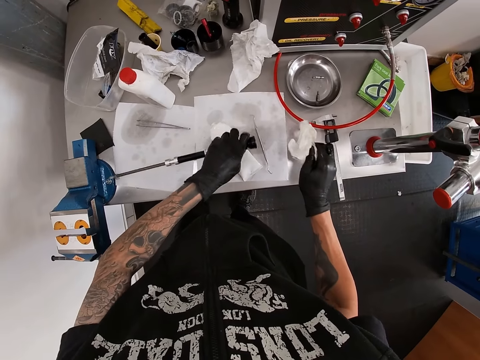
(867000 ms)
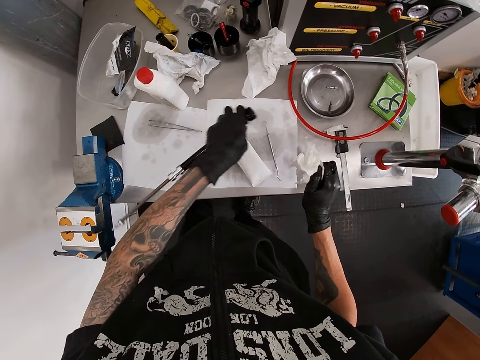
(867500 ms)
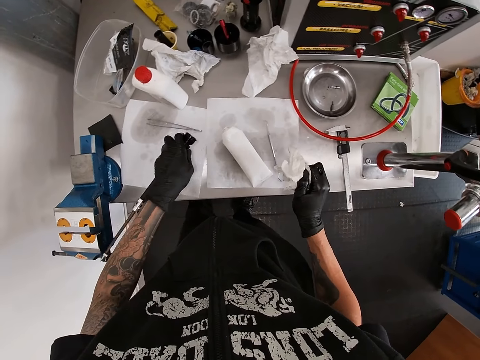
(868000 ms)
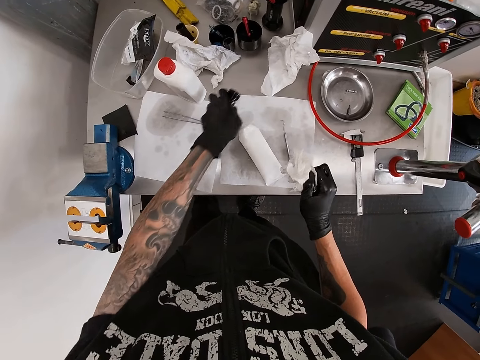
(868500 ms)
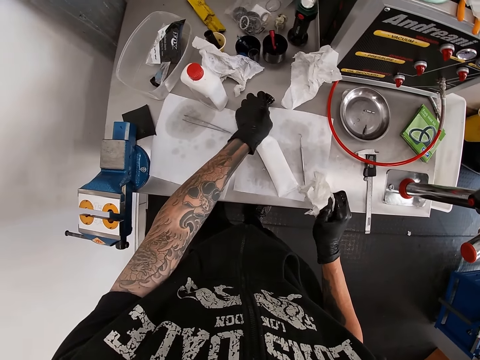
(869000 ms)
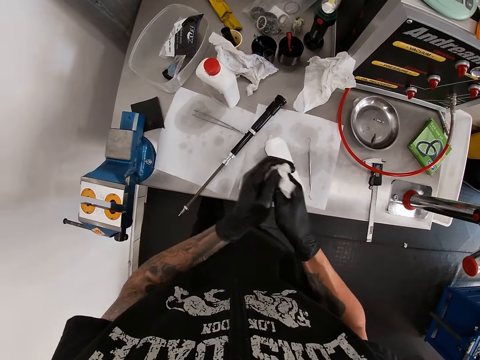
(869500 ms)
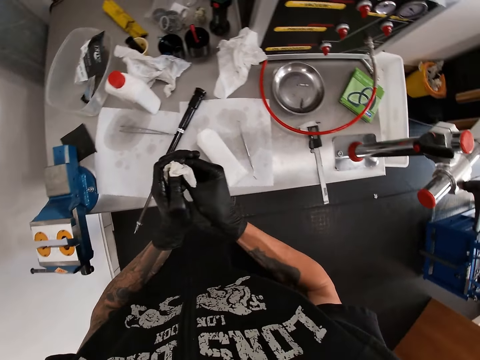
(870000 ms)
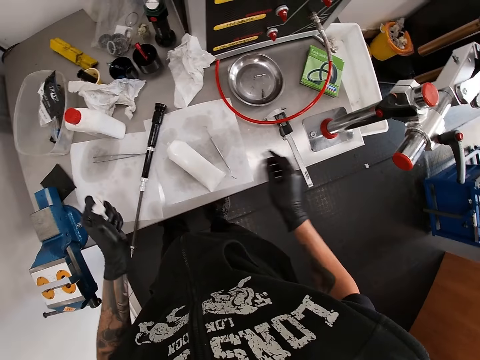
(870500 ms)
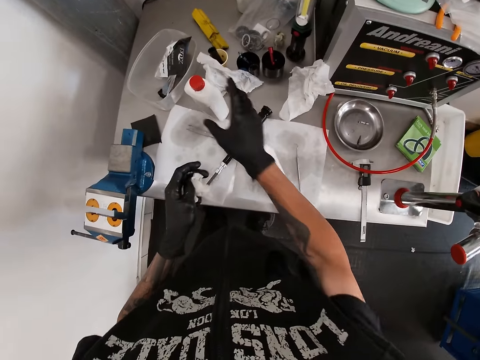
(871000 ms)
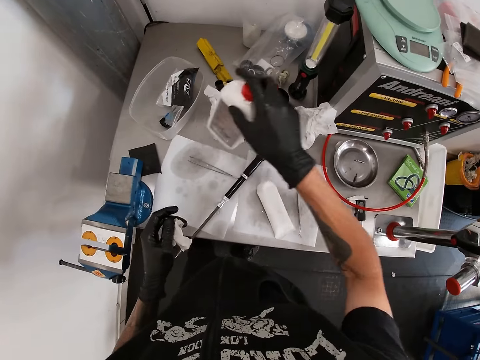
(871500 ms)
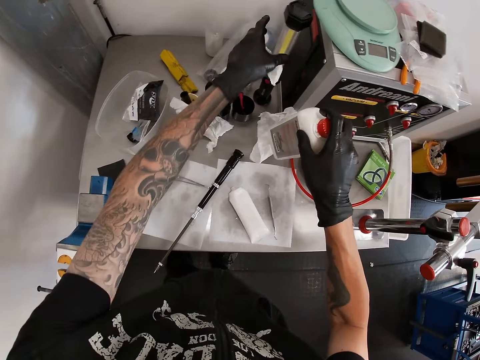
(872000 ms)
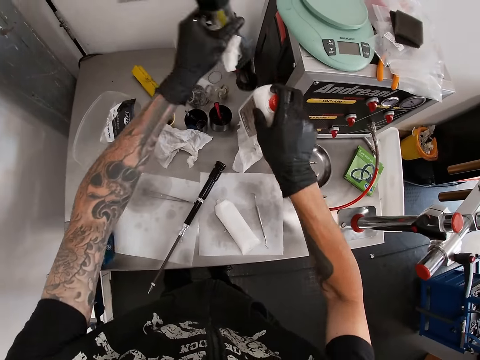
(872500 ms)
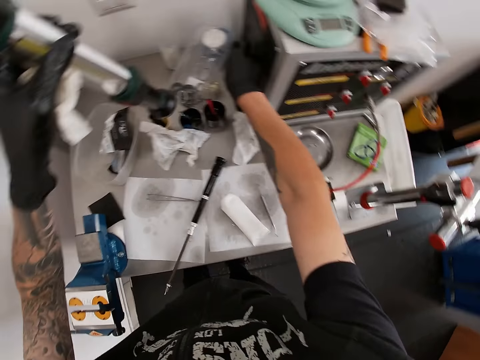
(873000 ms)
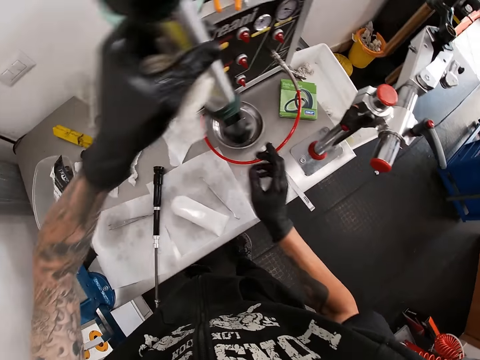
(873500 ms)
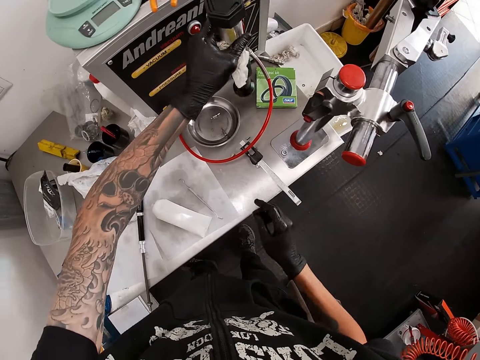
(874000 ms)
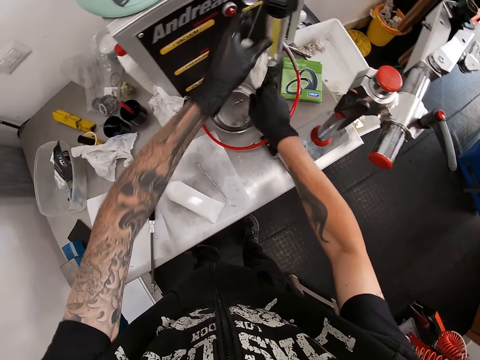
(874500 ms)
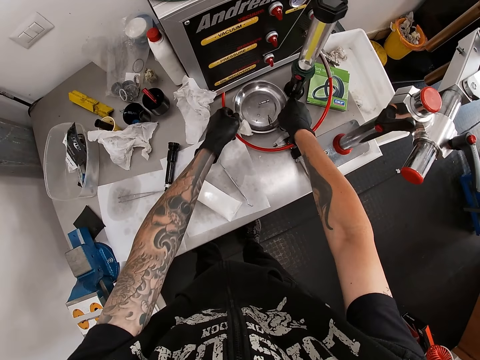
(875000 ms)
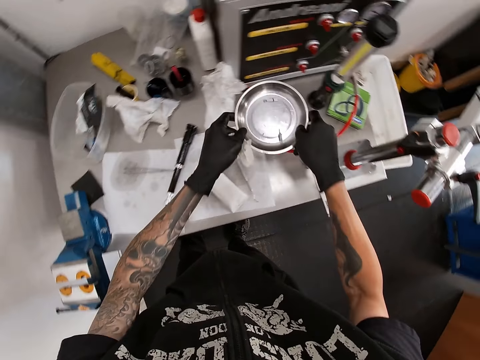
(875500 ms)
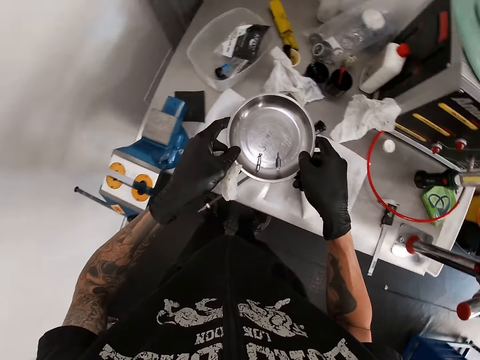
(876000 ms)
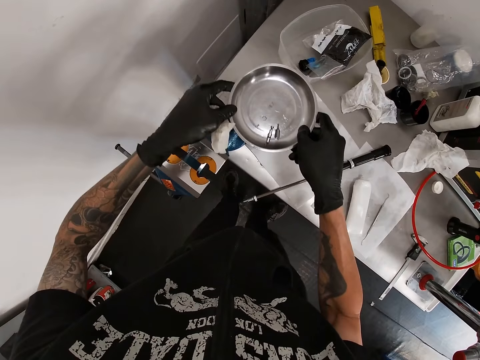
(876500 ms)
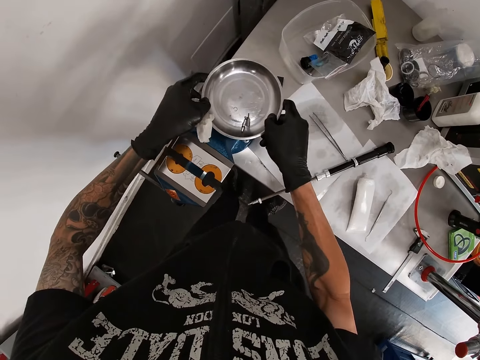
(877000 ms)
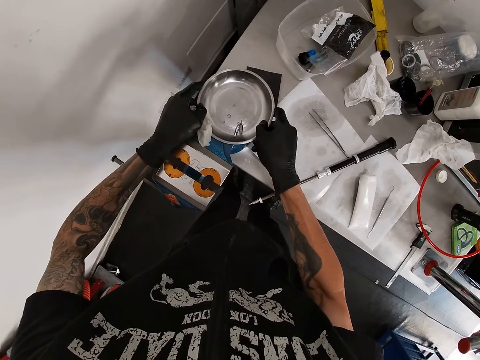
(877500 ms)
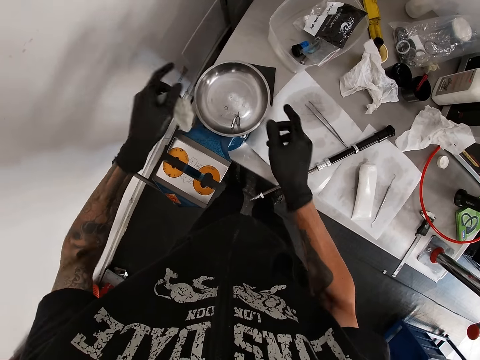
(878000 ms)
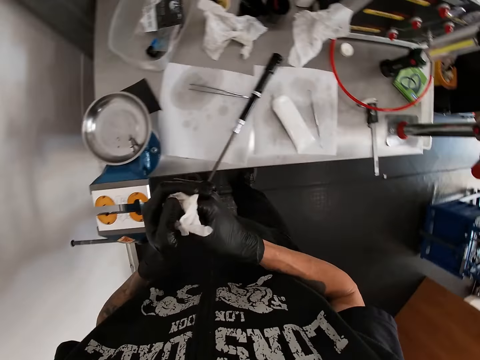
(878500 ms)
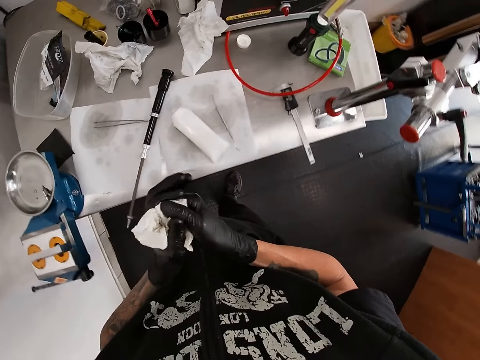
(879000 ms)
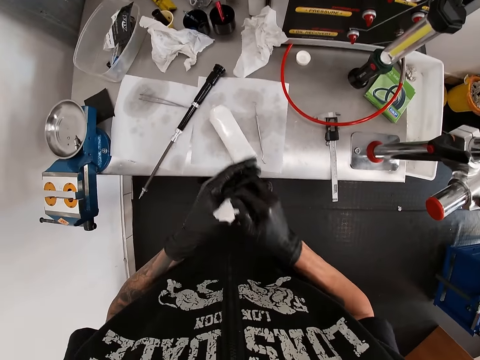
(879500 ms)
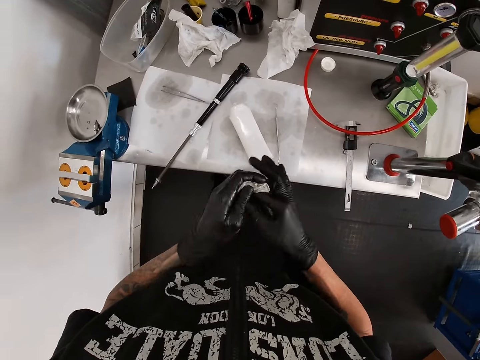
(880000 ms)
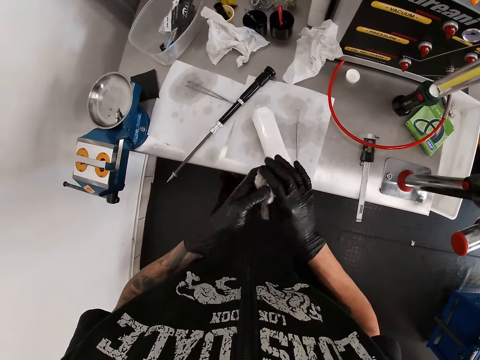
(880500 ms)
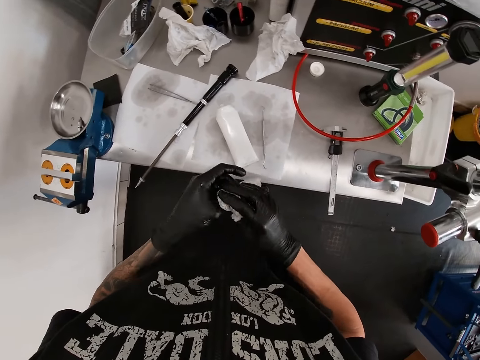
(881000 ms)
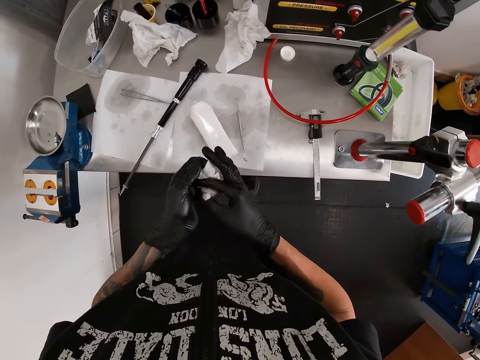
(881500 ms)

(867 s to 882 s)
The camera wearer moves something. He drops the shock bushing on the paper on the table with his left gloved hand. He wipes his gloved hands with the tissue paper. He moves both hands. He picks the bottle on the table with his right gloved hand. He picks a seat post on the table with his left gloved hand. He lifts the bottle. He drops the bottle on the table with his right gloved hand. He lifts something. He moves both hands. He drops the seat post on the table with his left gloved hand. He moves both hands. He picks a tray or plate on the table with his gloved hands. He lifts the plate and moves the plate. He drops the tray on a weighing machine with his gloved hands. He wipes his gloved hands with the tissue paper. He moves both hands.

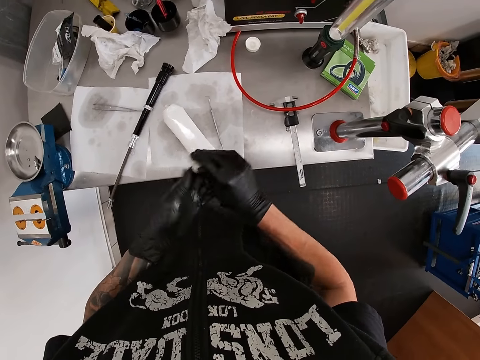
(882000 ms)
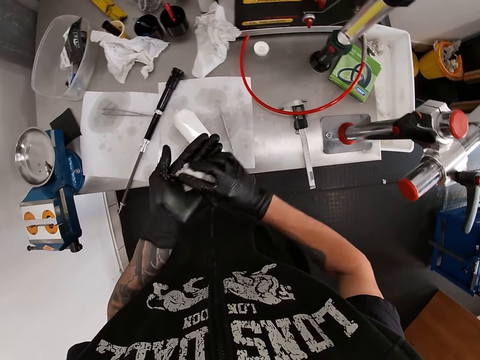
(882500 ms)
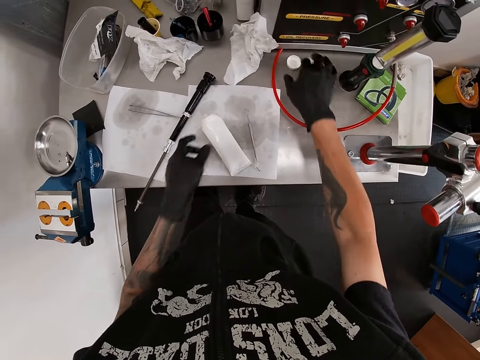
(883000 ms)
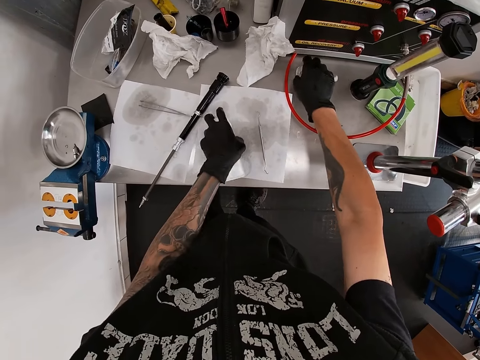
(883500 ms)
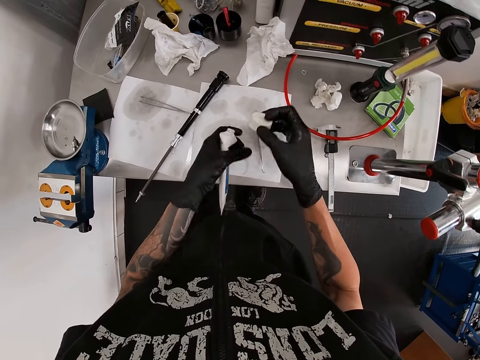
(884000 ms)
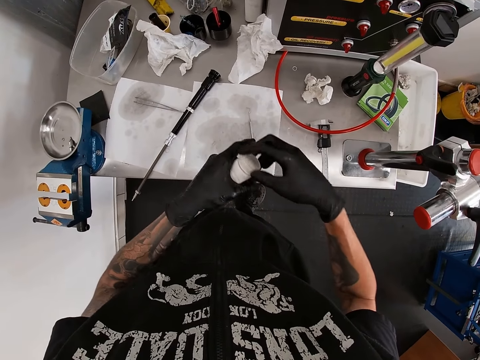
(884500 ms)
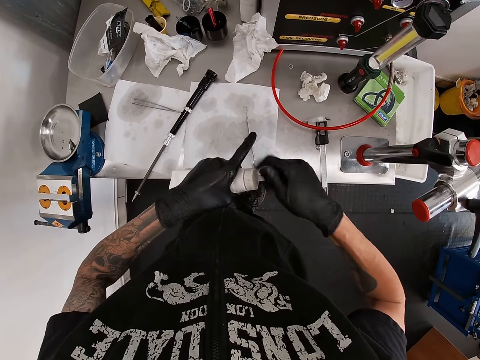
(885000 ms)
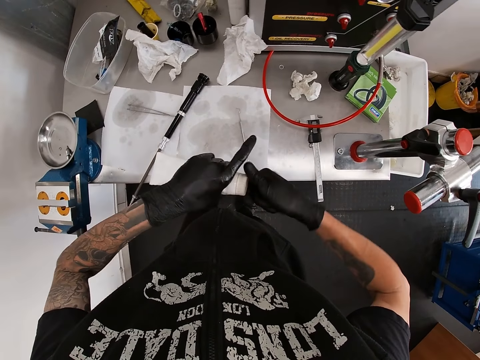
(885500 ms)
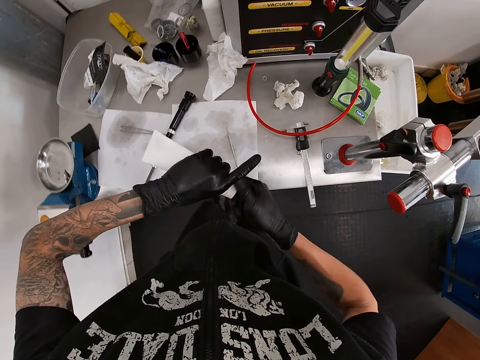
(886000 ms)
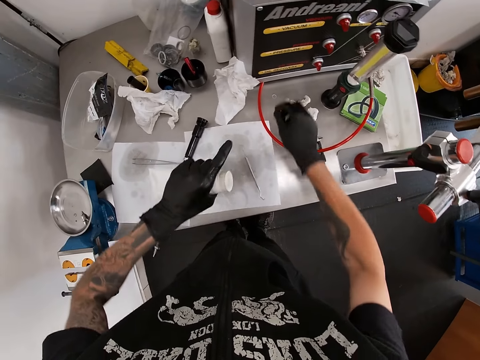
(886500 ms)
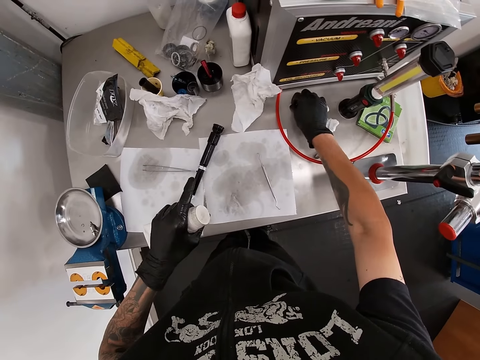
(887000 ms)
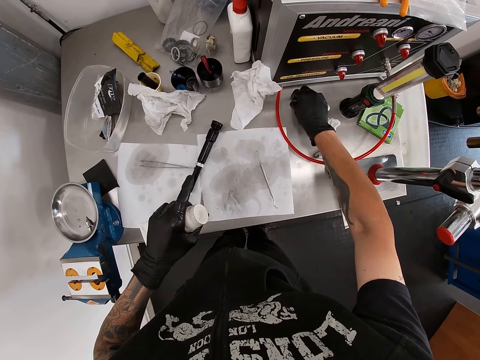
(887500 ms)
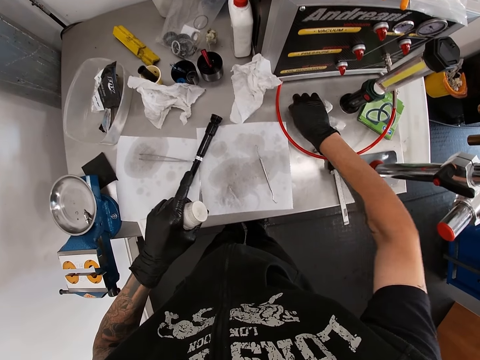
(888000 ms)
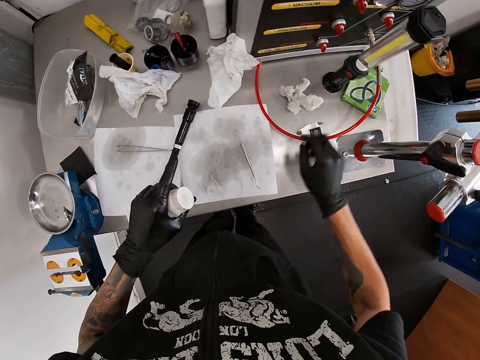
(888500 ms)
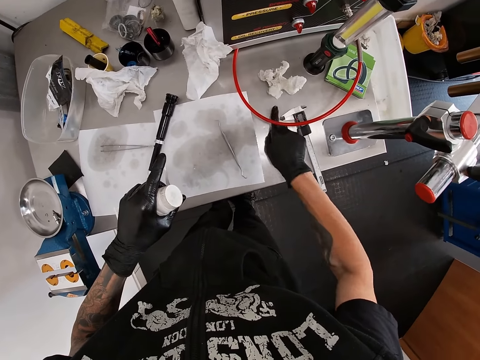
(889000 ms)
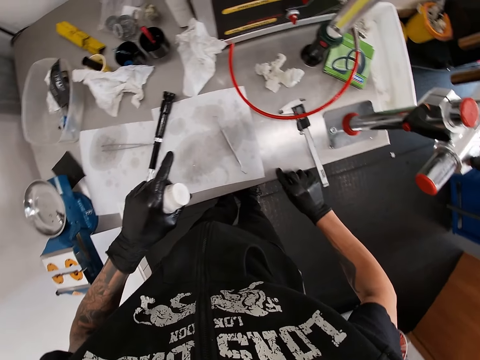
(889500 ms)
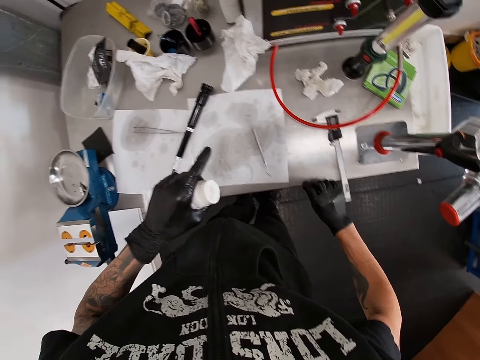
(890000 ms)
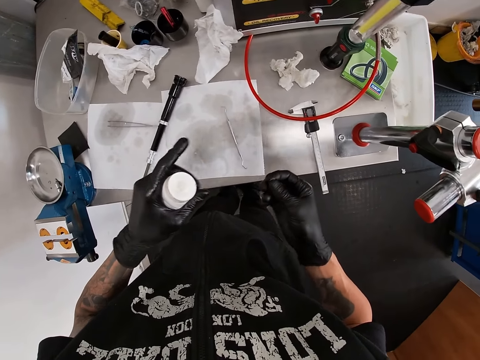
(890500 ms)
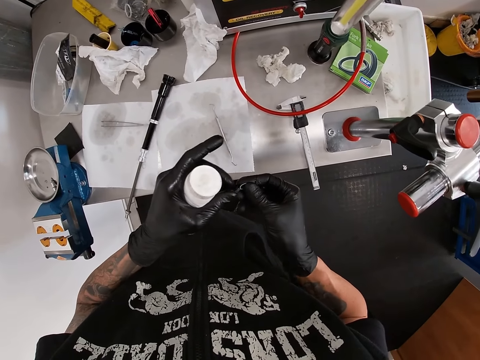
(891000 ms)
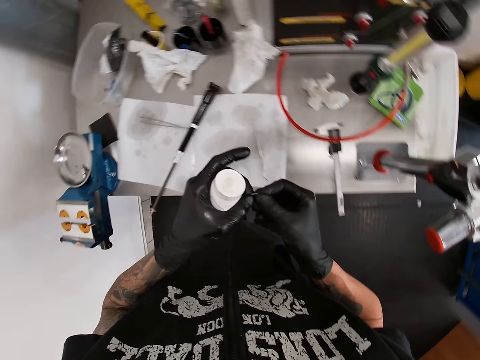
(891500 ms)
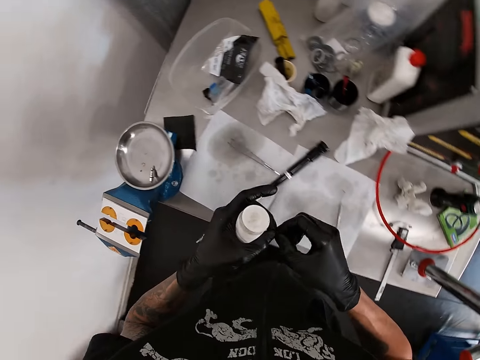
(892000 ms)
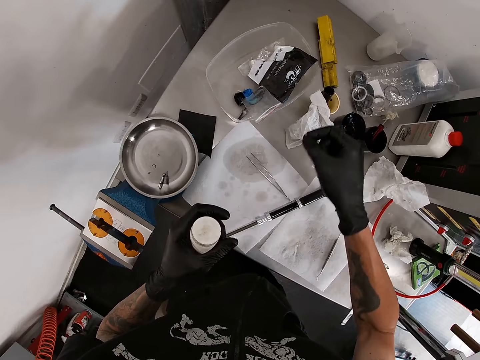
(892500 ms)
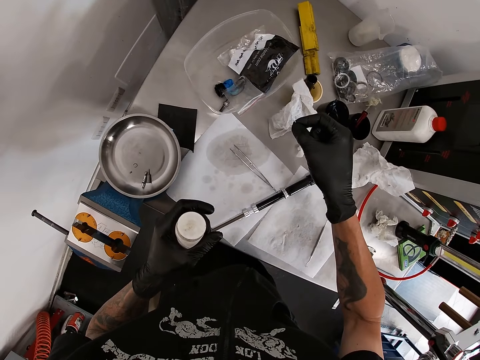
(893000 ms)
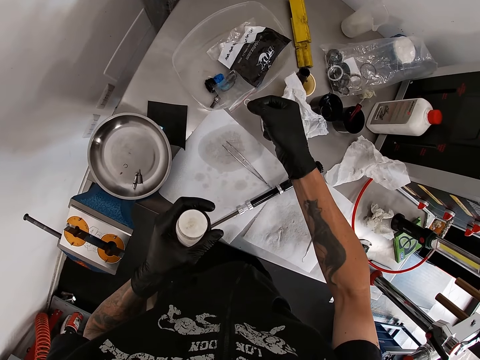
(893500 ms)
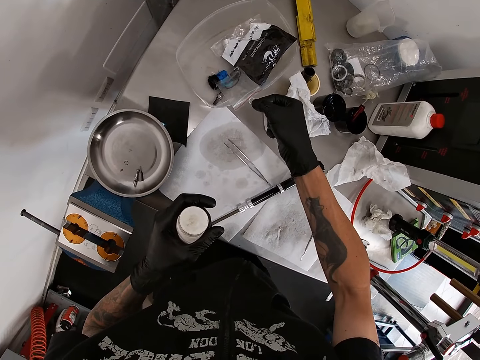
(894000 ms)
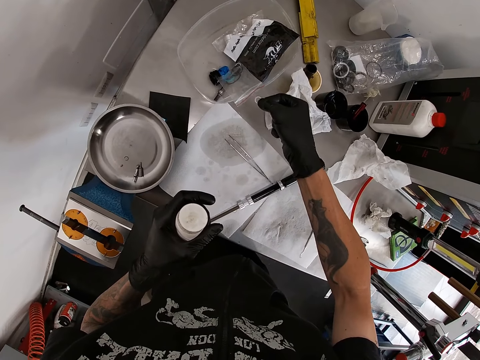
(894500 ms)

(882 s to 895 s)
The camera wearer drops the tissue paper on the table with his right gloved hand. He picks the tube from the table with his left gloved hand and picks a lid of the tube with his right gloved hand. He covers the tube in his left hand with the lid in his right hand. He picks a ring on the table with his right gloved hand. He moves the right hand. He pulls something on the table. He moves the ring on the table with his right gloved hand. He picks the ring on the table with his right gloved hand. He lifts something. He holds the ring with his gloved hands. He holds the ring in his left gloved hand. He looks at something. He moves both hands.
